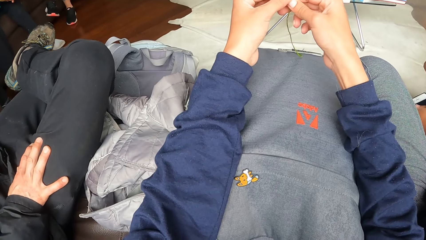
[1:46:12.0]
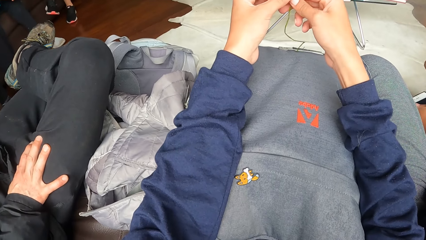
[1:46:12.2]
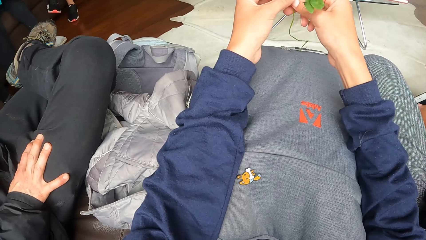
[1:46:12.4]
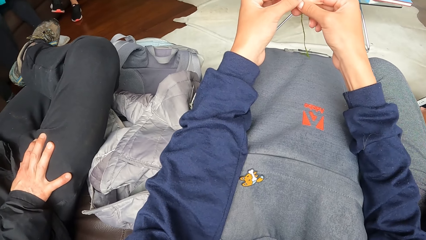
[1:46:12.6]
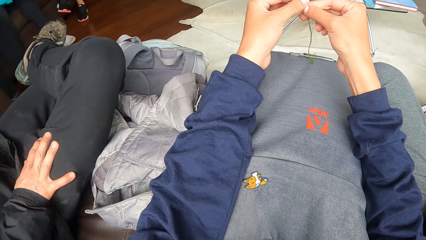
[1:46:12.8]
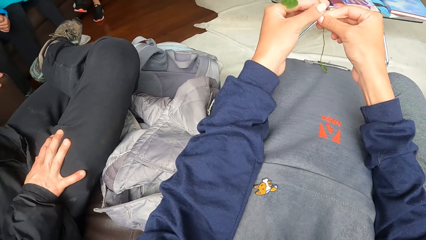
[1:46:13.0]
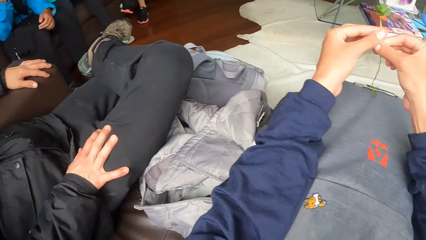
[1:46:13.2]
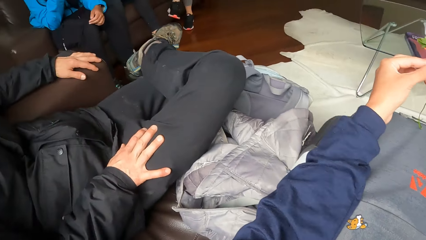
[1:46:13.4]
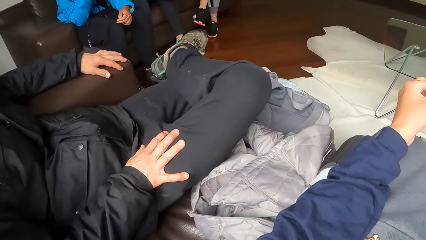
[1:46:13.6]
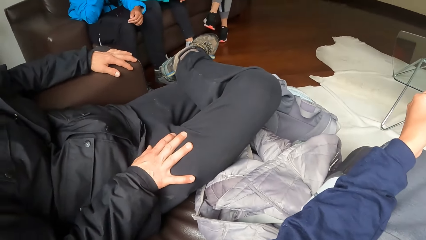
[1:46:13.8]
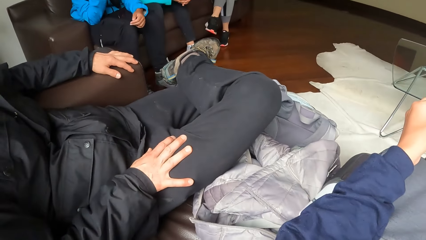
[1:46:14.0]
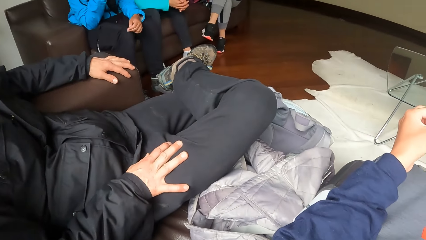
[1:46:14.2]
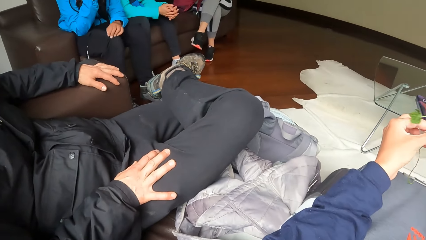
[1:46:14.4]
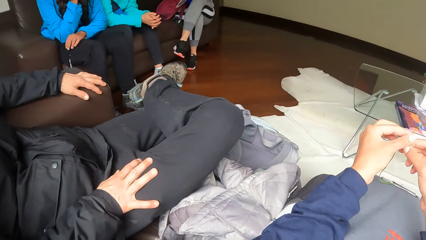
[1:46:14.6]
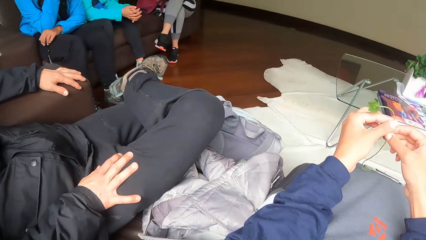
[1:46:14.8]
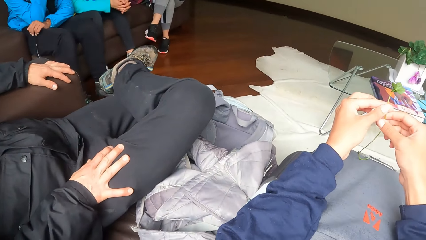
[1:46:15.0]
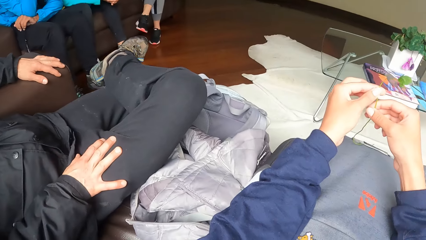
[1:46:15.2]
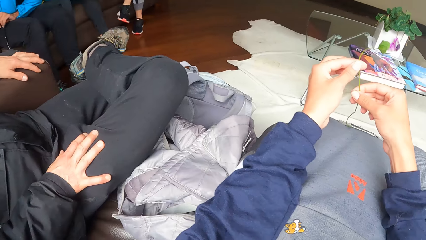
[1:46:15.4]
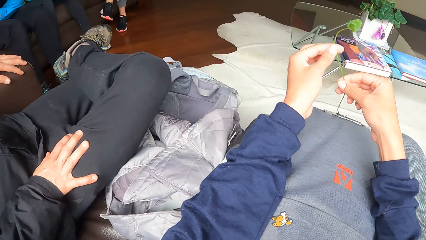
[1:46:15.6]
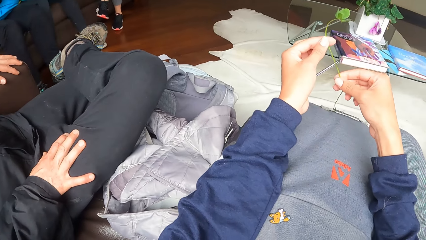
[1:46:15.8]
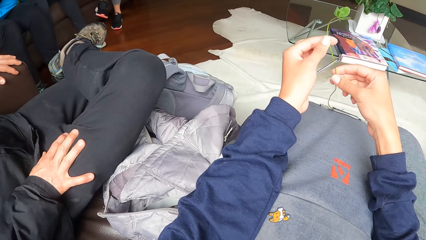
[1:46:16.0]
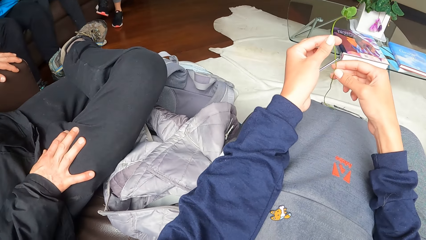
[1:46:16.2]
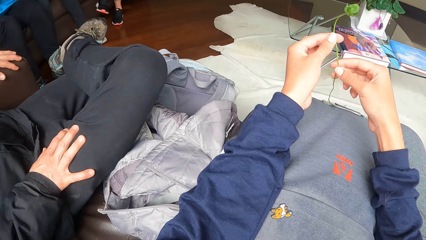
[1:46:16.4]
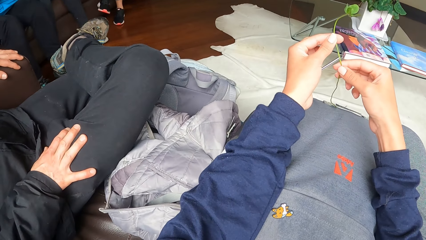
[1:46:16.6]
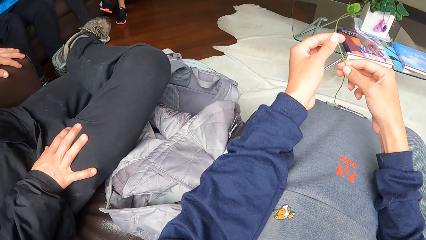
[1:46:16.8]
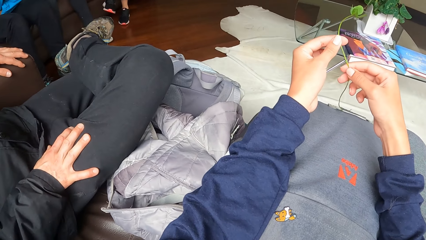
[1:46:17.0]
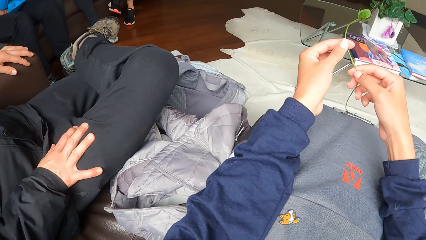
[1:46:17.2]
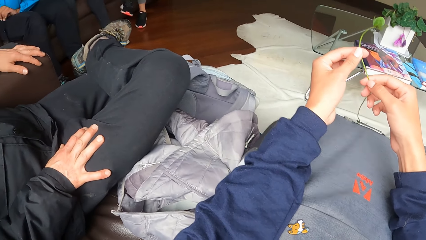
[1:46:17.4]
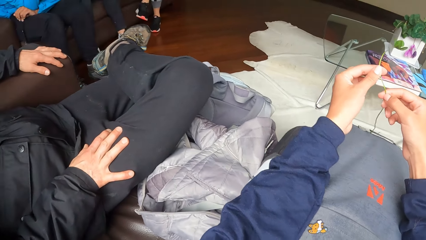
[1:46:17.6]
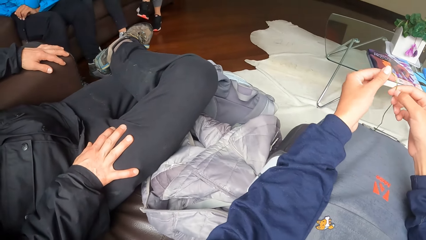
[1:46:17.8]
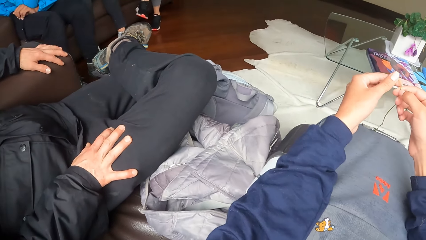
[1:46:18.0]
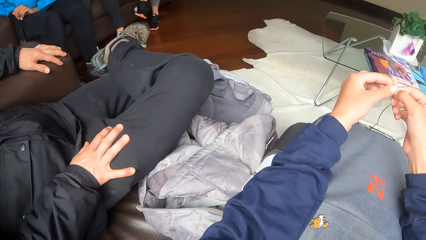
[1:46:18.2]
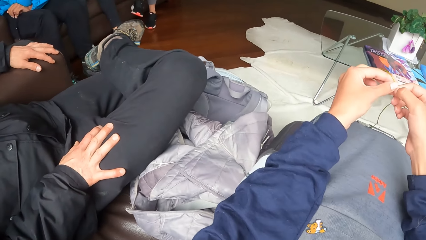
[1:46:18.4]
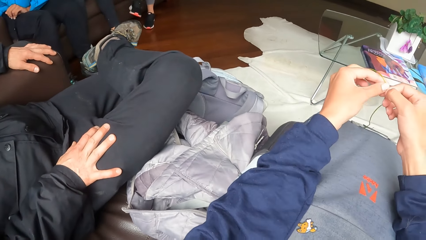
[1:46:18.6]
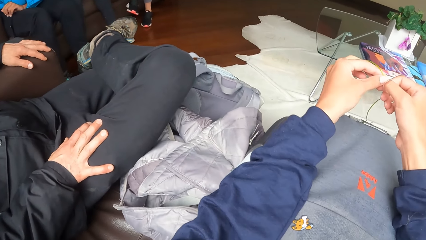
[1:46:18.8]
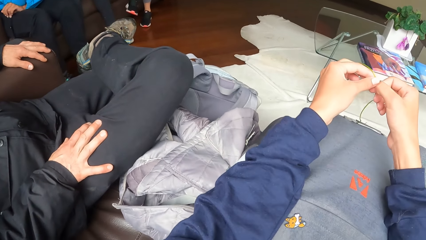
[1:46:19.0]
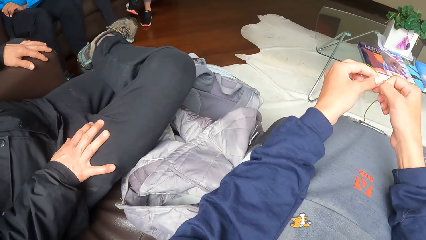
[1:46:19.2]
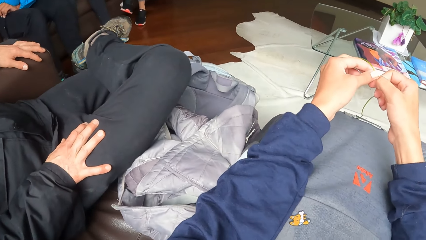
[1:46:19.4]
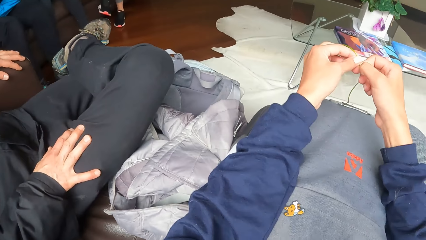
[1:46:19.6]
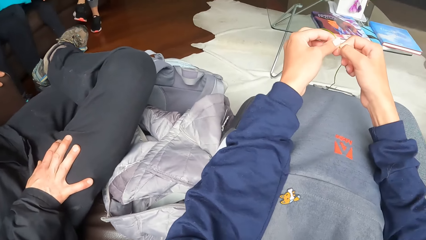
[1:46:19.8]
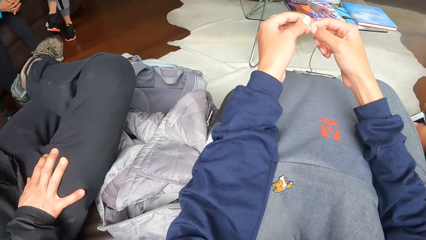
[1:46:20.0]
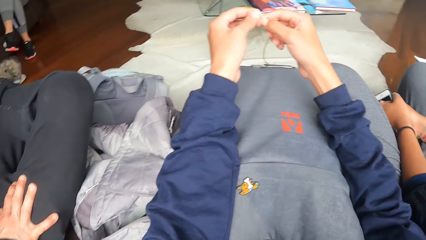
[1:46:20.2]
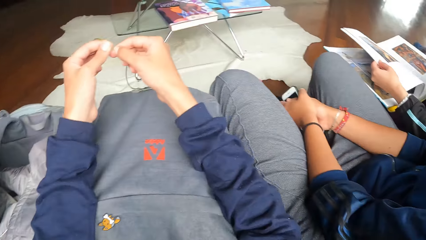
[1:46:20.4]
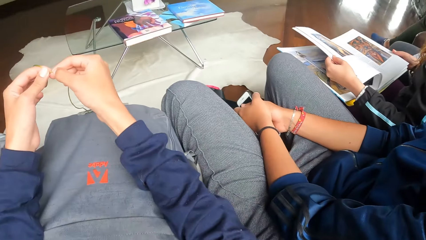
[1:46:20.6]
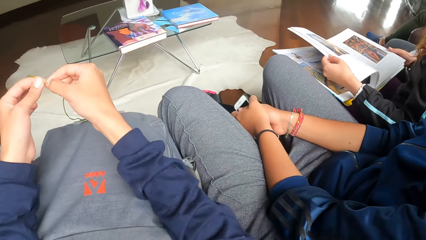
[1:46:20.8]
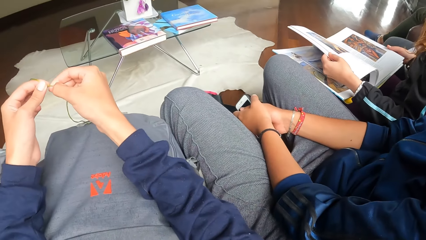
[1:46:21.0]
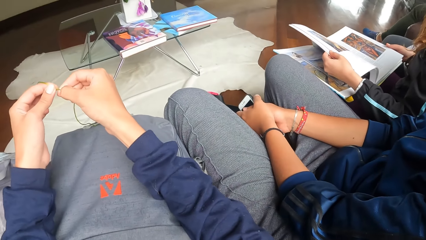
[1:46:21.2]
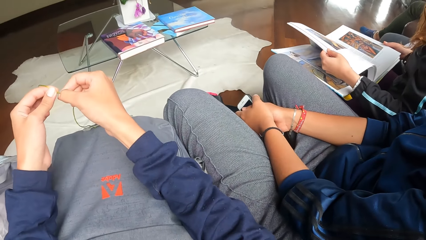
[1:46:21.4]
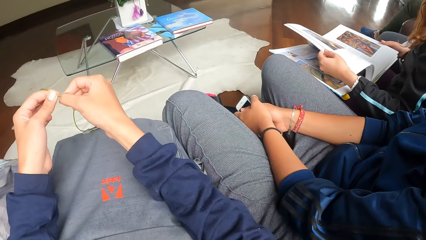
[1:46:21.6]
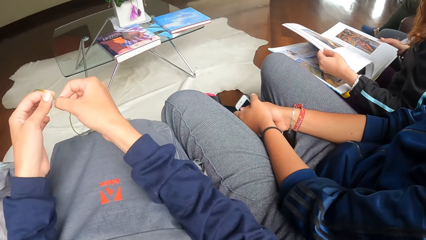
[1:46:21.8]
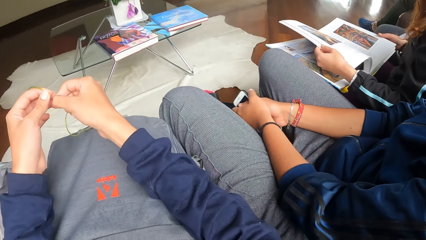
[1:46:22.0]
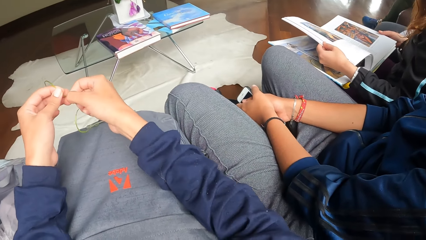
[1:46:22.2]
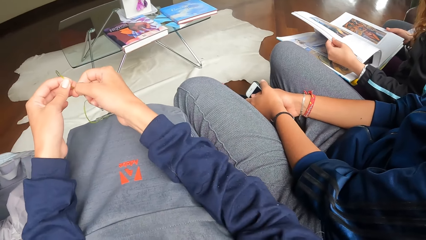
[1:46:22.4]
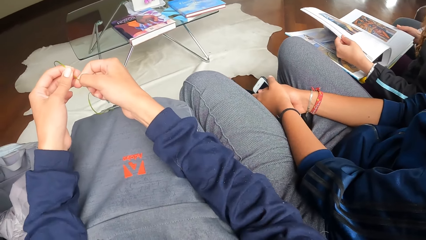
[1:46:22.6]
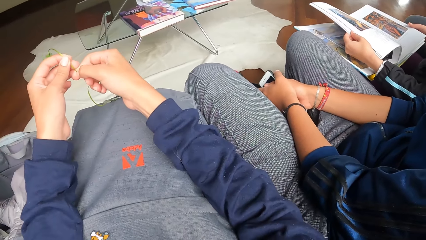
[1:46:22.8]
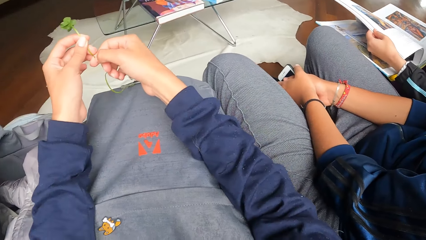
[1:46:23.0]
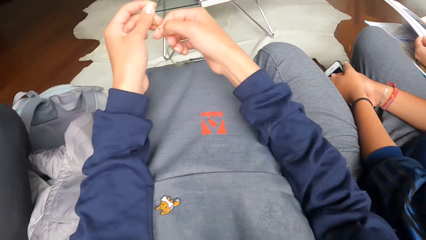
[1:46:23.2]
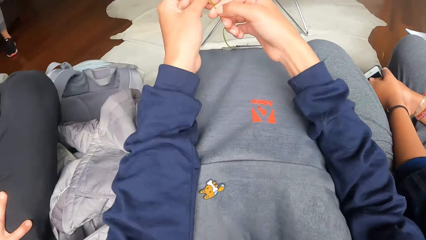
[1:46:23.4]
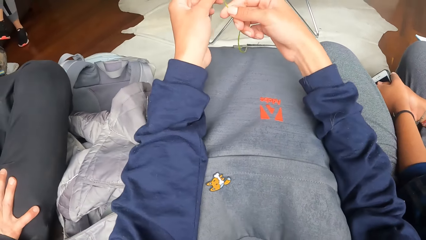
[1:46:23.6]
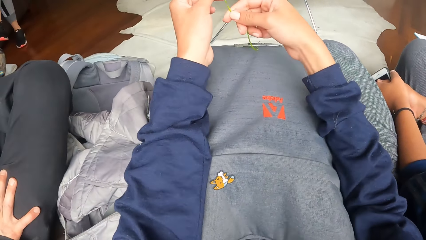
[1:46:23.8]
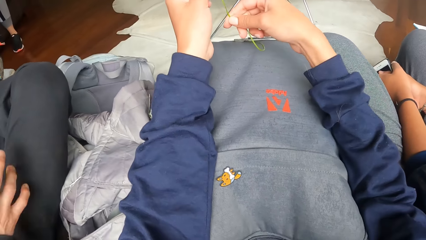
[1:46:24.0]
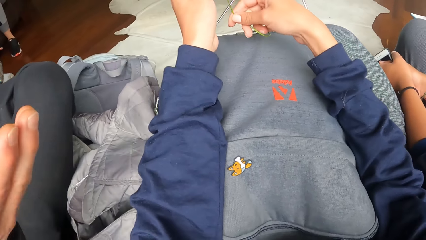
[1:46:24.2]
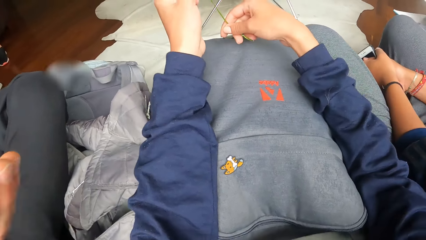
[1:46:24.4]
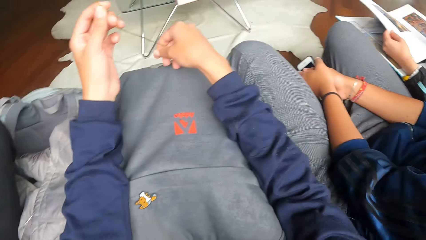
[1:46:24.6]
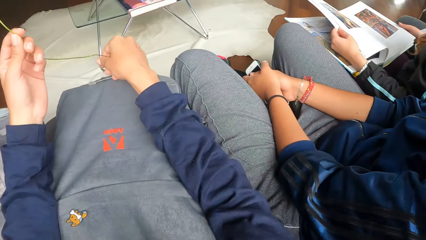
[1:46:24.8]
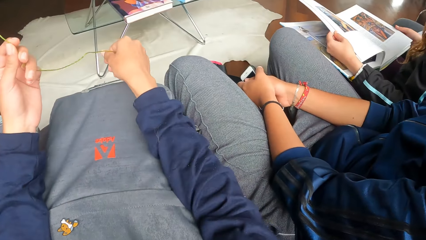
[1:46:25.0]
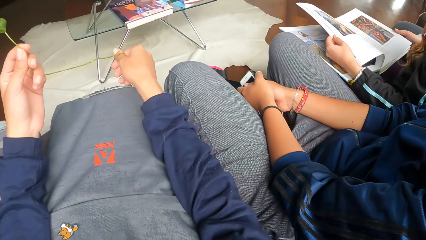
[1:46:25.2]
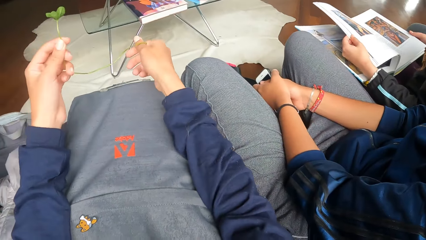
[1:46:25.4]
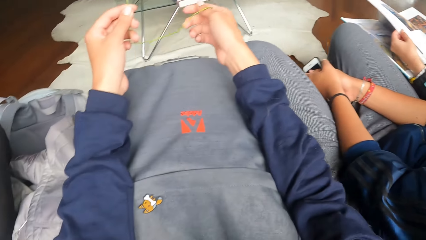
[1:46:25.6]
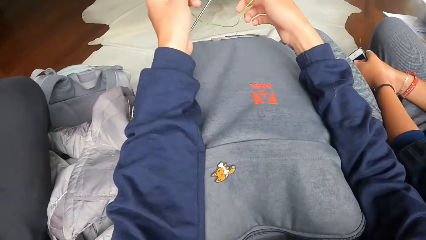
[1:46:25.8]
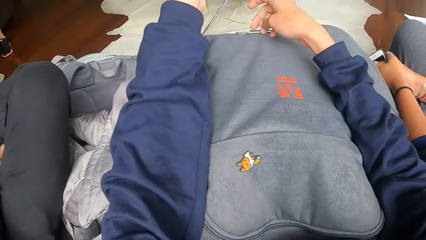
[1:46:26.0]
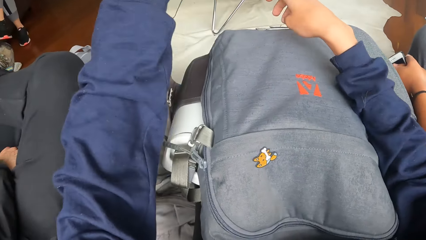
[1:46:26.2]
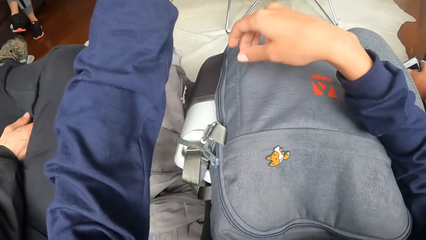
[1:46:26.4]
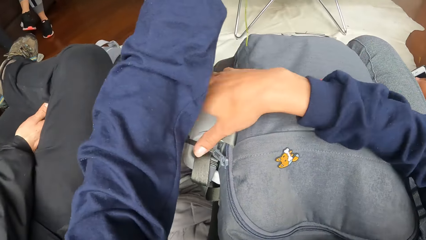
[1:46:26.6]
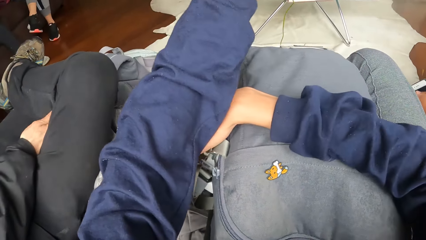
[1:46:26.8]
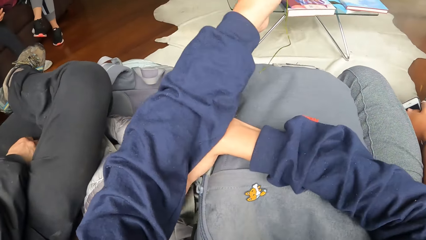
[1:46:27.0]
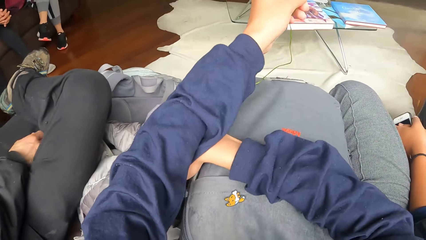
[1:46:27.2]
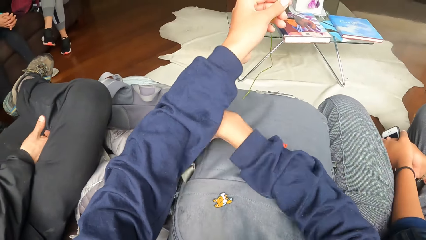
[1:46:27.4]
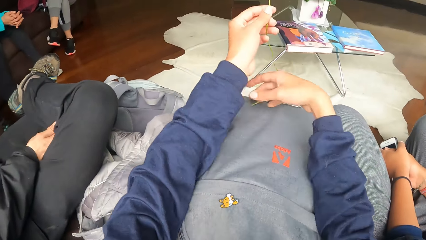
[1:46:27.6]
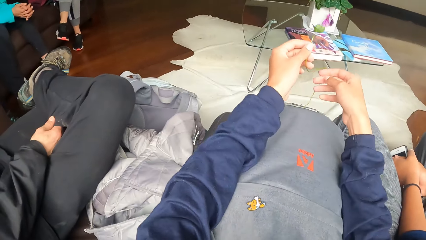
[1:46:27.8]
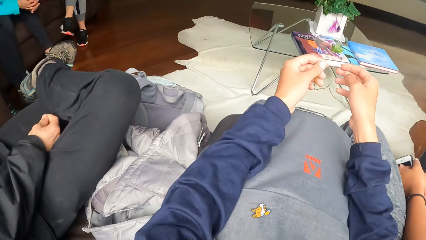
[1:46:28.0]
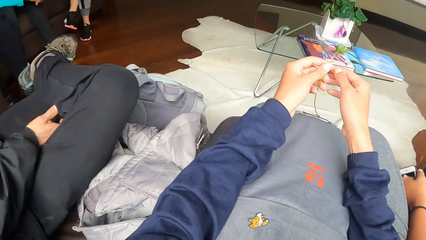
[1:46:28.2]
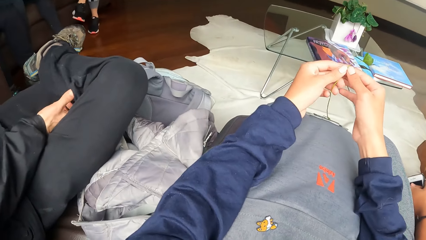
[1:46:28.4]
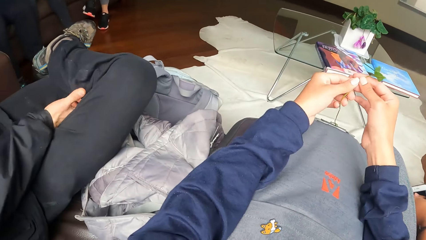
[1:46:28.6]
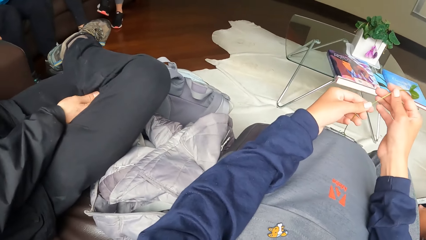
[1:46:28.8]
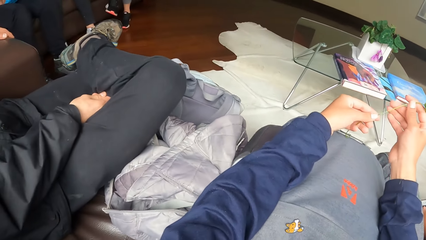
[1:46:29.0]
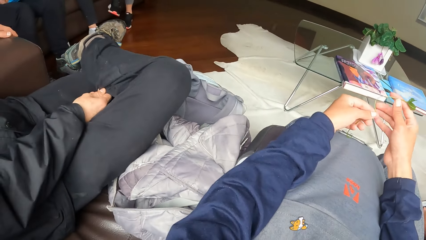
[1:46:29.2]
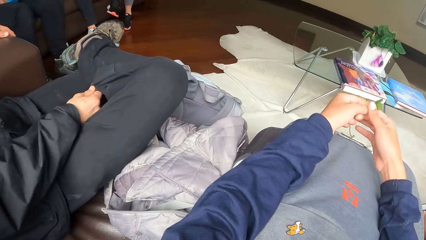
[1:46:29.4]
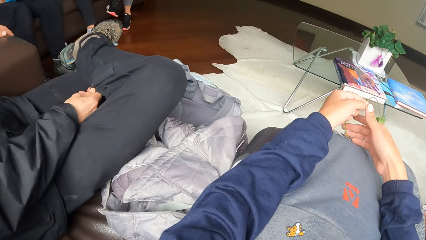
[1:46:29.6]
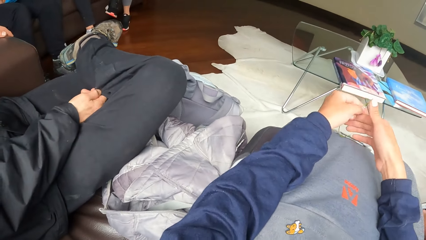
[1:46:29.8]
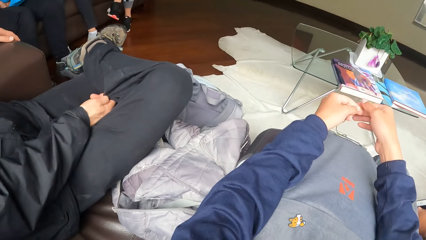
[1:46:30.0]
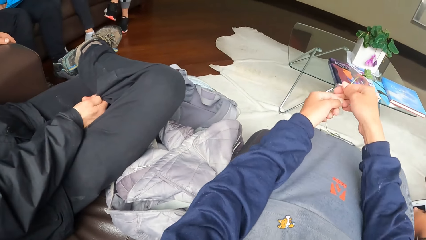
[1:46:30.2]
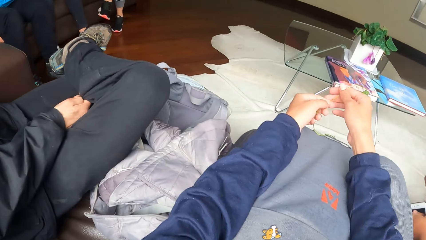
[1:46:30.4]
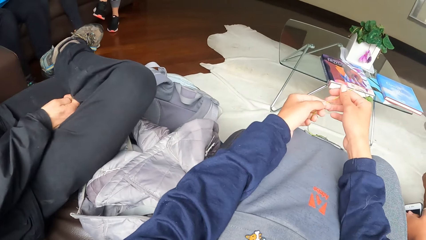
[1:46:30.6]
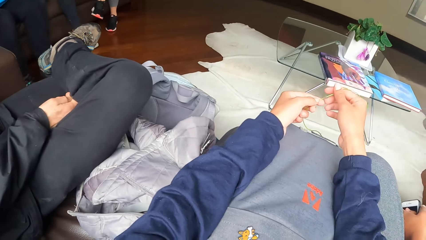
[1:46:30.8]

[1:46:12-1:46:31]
The camera wearer looks around. He adjusts a water bottle at the side of the bag on his lap with his right hand. He touches the bag. He plays with the leaf in his left hand with both hands. He holds the plant with both hands.
